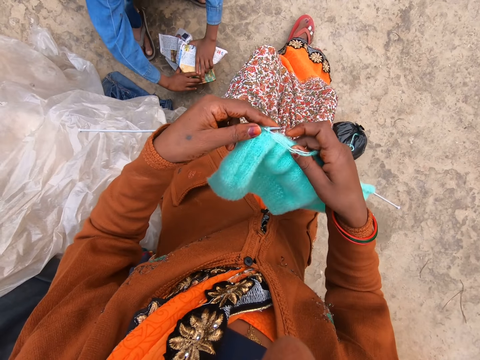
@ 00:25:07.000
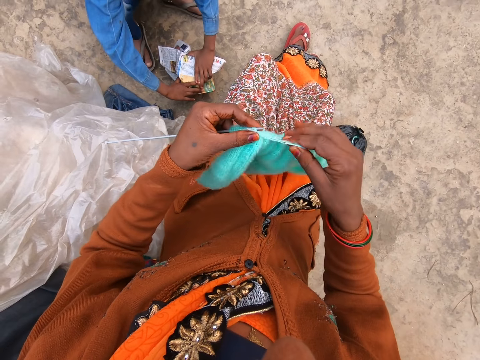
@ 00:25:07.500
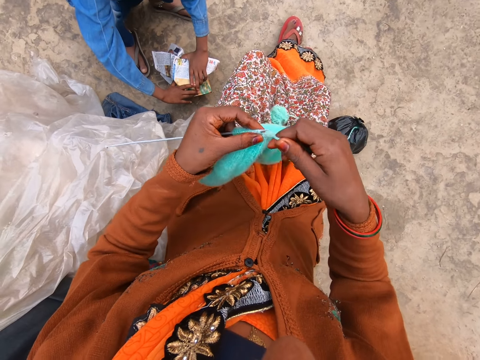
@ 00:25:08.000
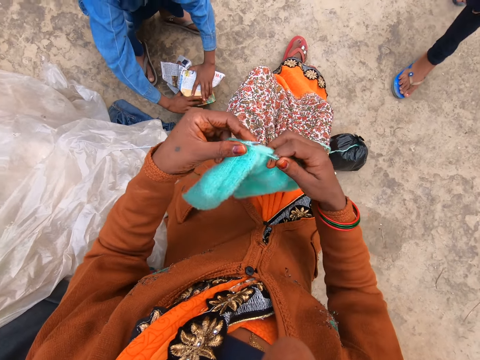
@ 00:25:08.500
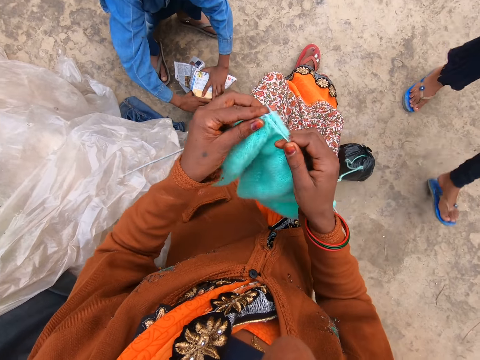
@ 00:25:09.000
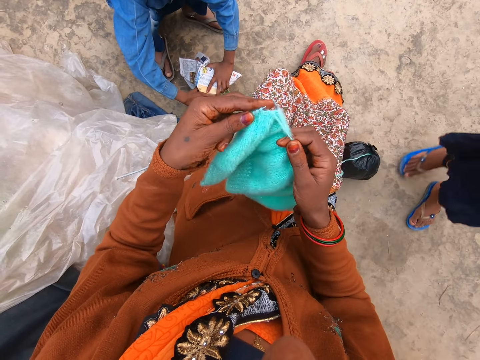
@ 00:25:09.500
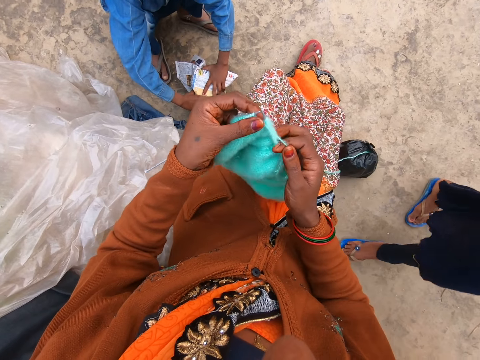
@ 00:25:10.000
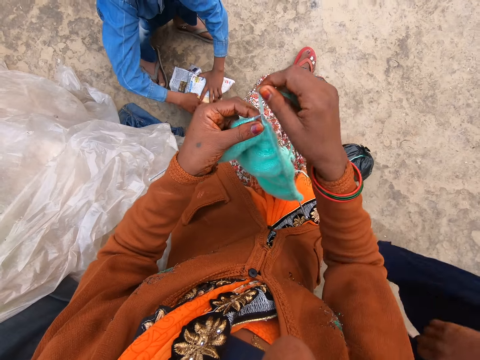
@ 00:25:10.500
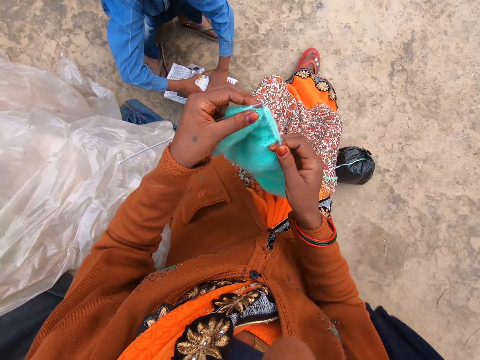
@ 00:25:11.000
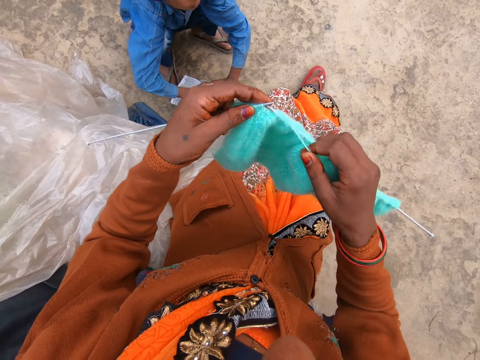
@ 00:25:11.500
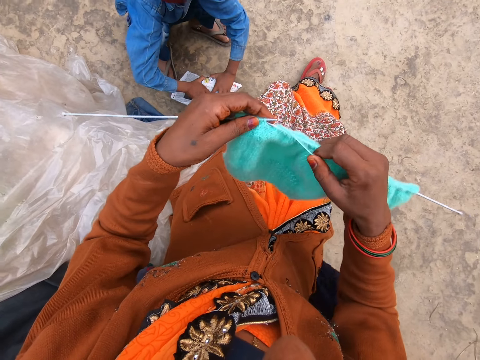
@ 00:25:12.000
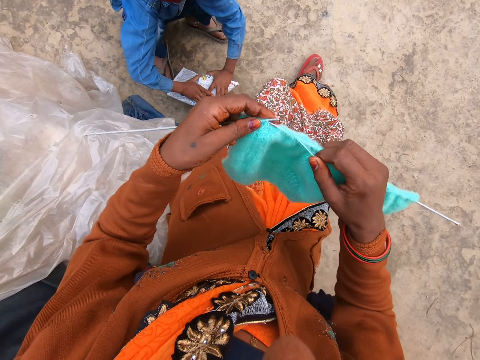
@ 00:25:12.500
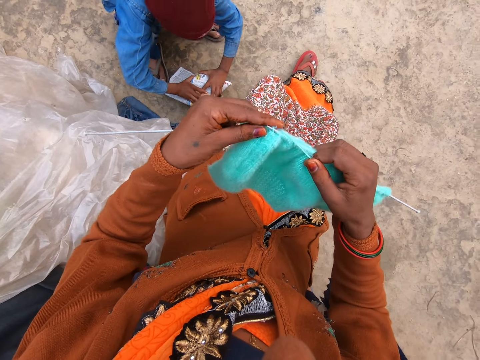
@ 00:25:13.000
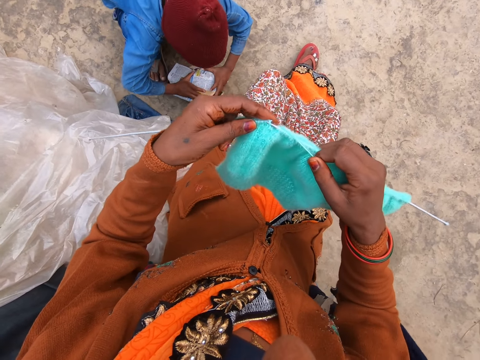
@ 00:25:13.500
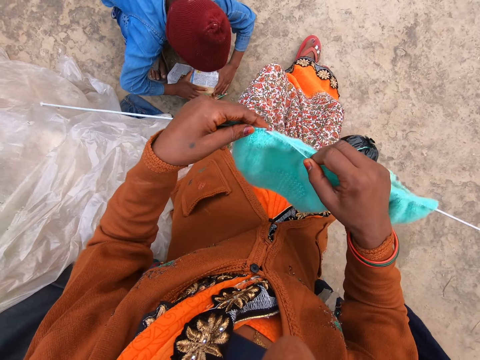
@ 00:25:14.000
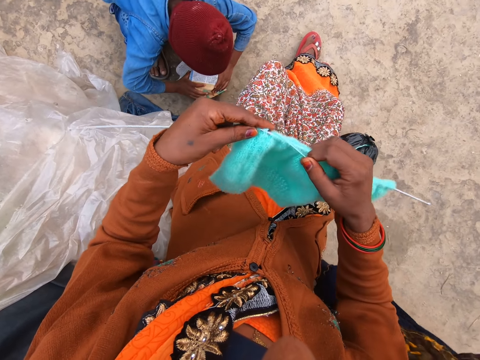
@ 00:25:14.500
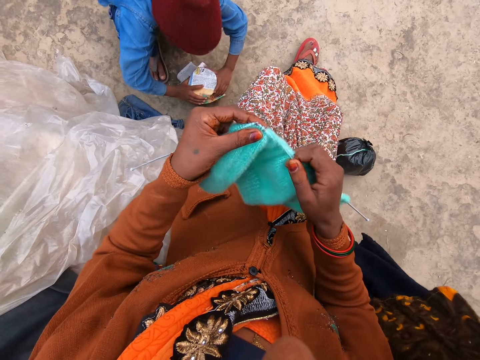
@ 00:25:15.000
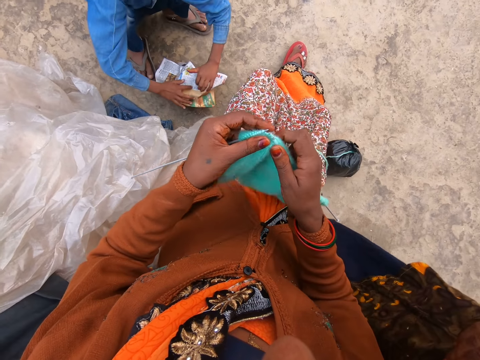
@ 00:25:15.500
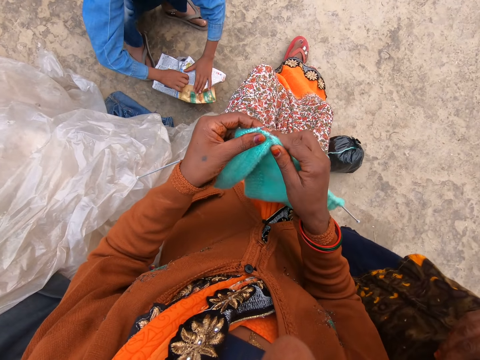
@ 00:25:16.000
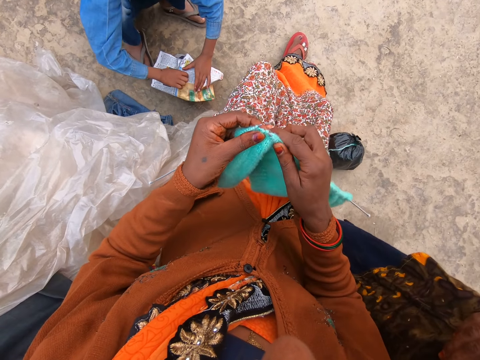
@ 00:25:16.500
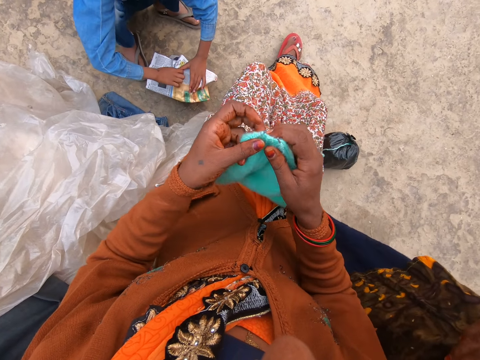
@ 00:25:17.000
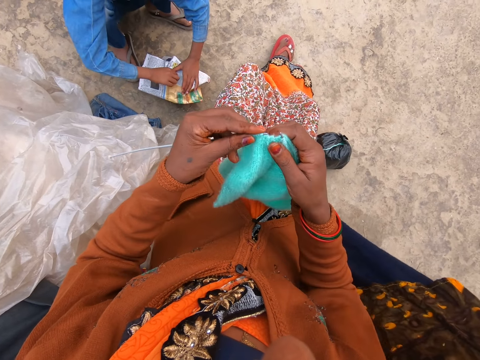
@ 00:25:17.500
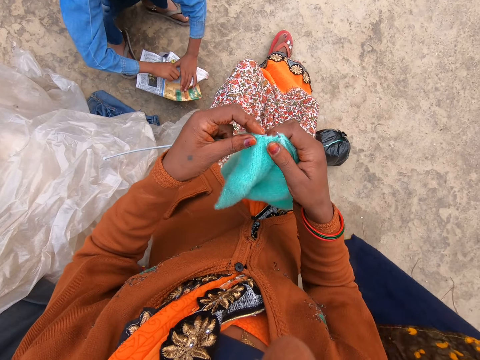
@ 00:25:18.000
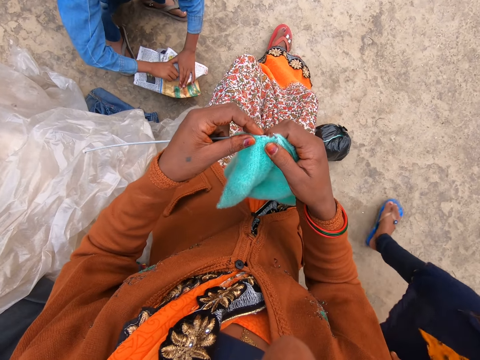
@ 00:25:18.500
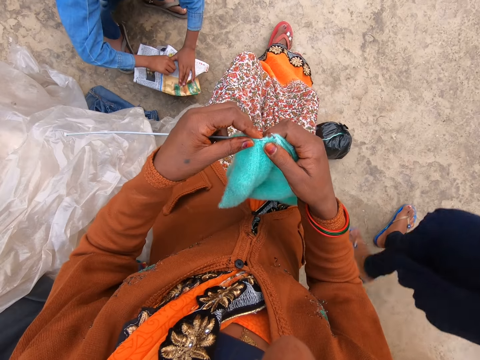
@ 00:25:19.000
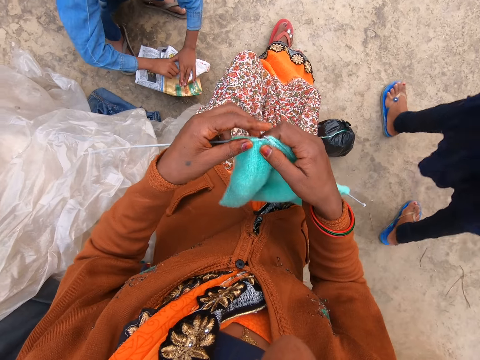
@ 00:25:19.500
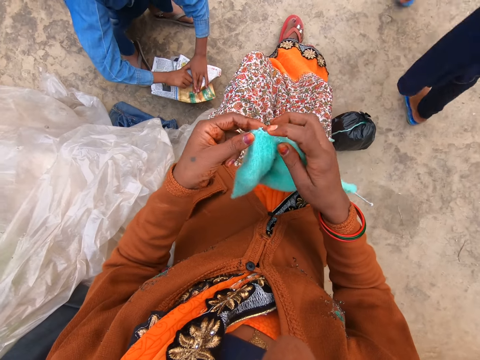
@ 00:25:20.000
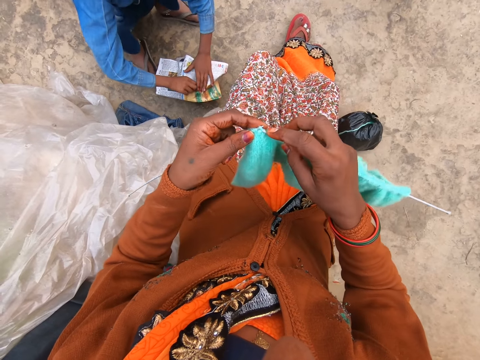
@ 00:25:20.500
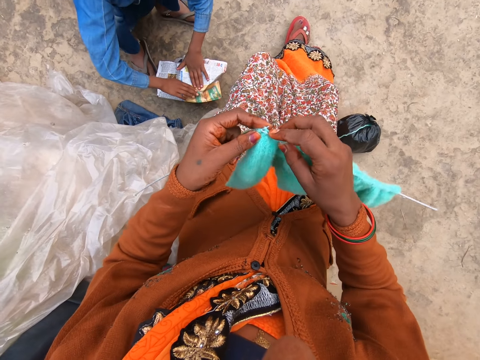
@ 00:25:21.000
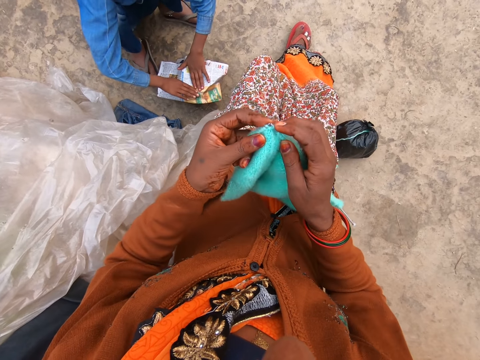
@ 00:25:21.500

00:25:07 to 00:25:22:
The woman walks towards the camera wearer and stands next to the camera wearer. The boy speaks to the woman. The woman walks away.

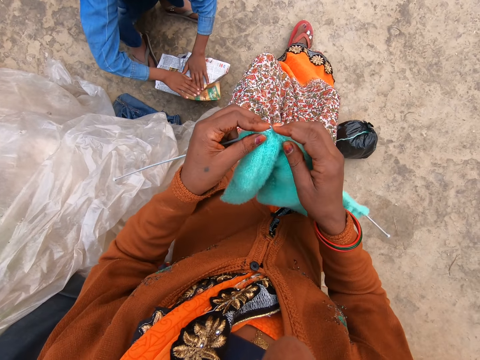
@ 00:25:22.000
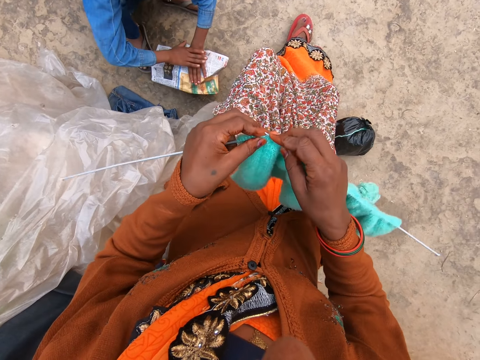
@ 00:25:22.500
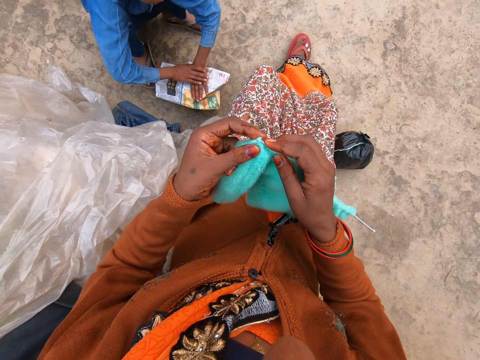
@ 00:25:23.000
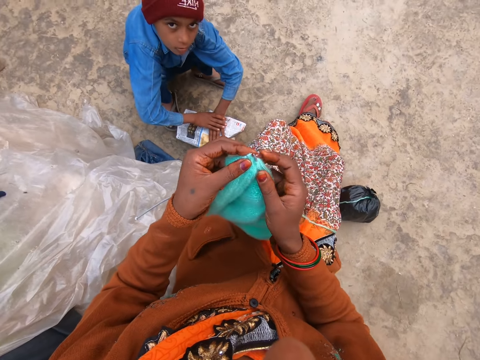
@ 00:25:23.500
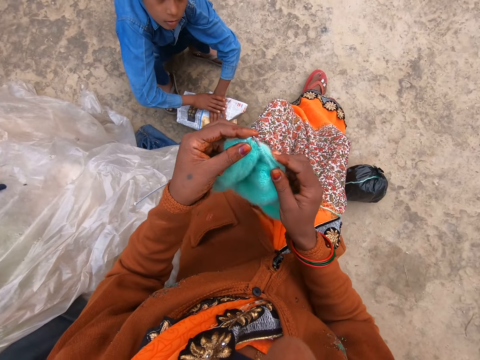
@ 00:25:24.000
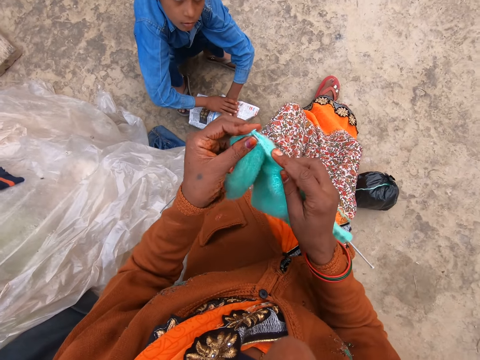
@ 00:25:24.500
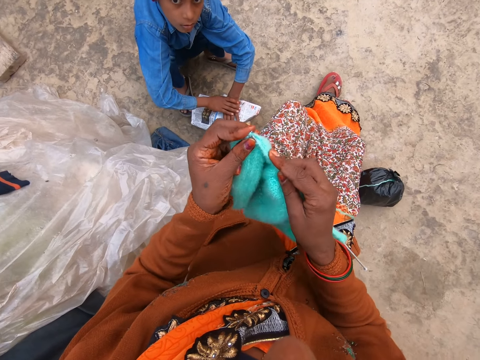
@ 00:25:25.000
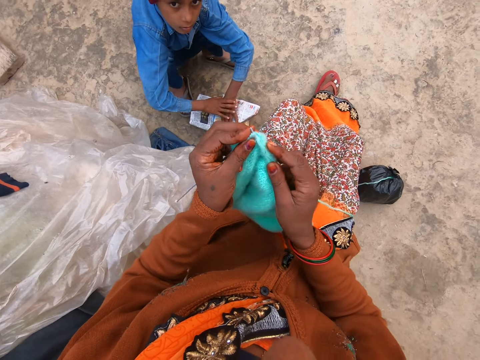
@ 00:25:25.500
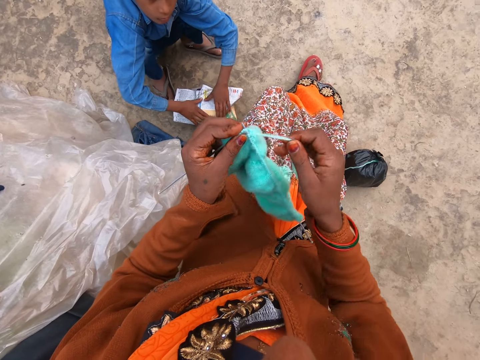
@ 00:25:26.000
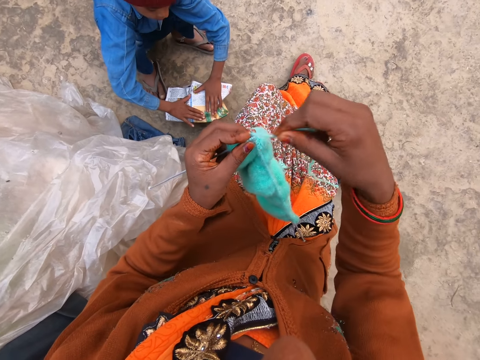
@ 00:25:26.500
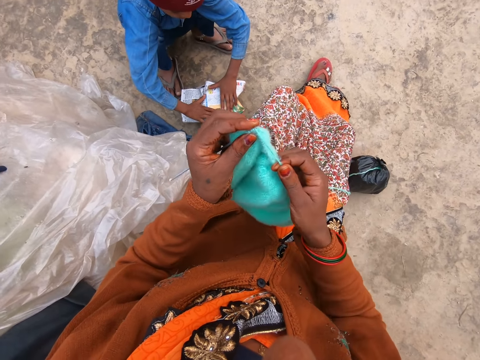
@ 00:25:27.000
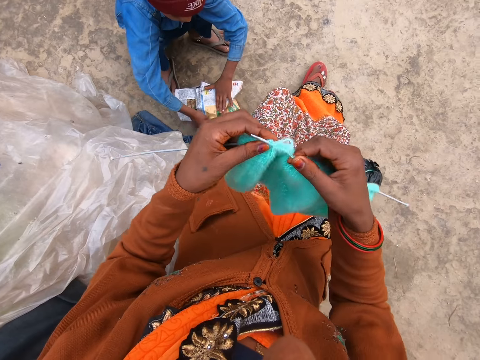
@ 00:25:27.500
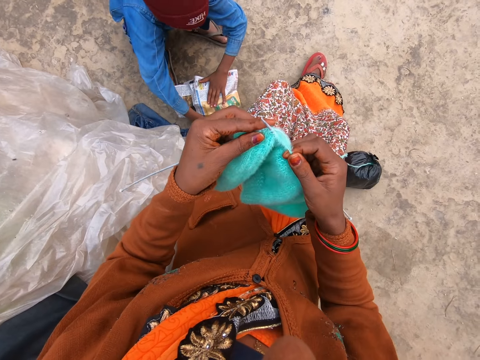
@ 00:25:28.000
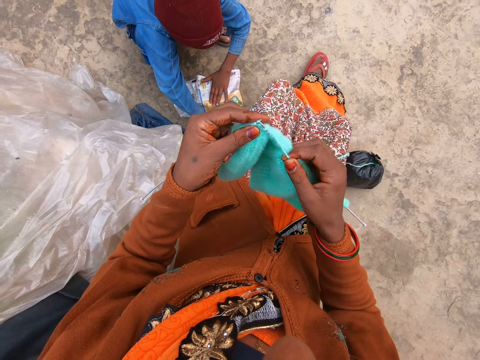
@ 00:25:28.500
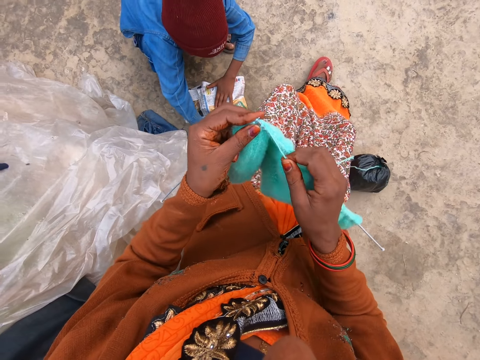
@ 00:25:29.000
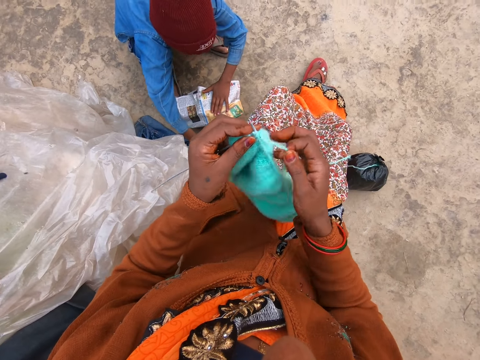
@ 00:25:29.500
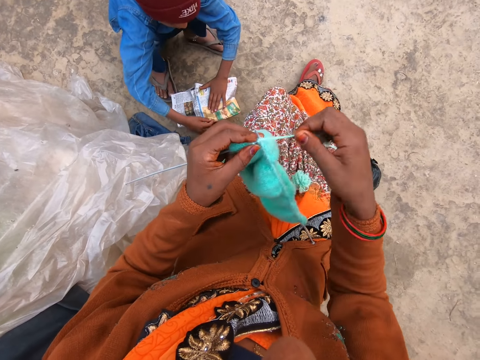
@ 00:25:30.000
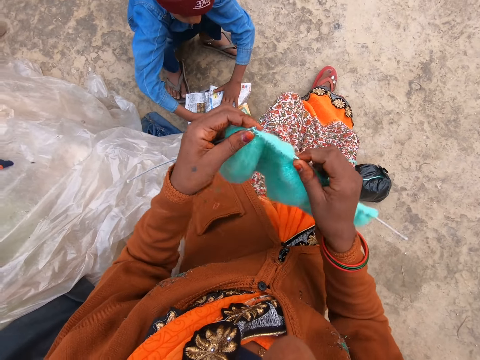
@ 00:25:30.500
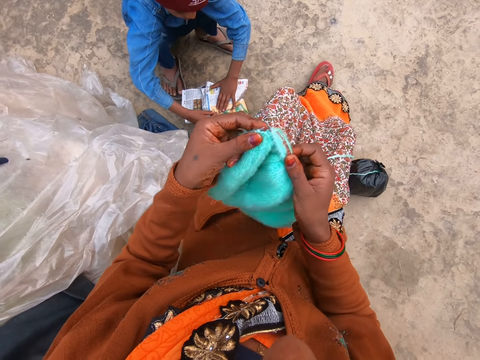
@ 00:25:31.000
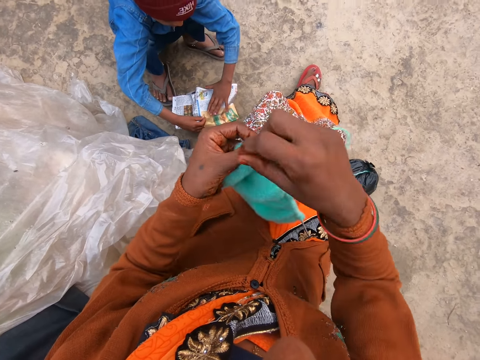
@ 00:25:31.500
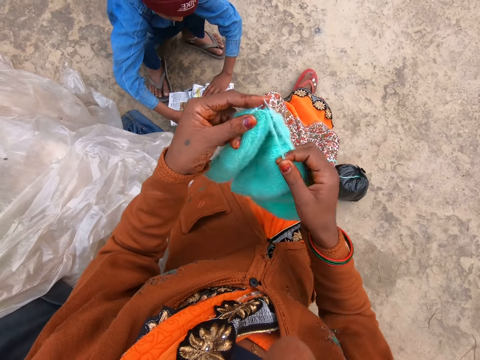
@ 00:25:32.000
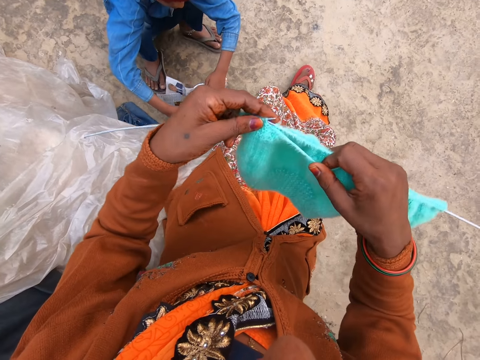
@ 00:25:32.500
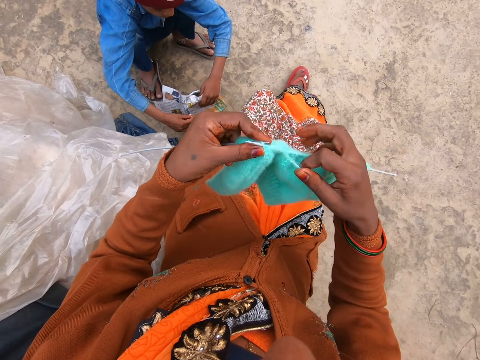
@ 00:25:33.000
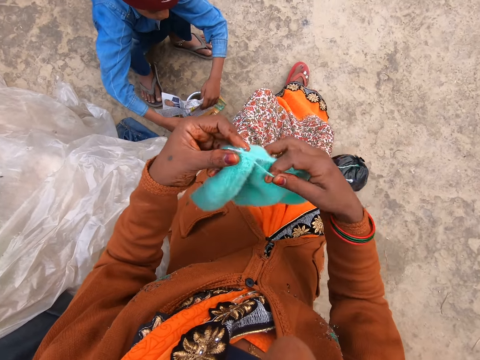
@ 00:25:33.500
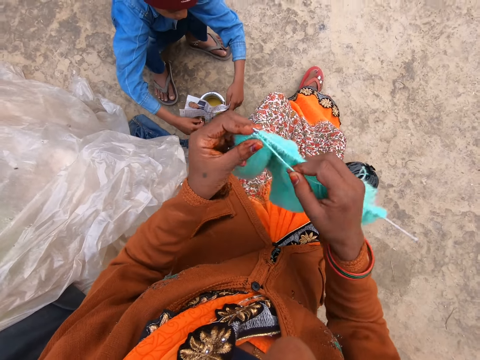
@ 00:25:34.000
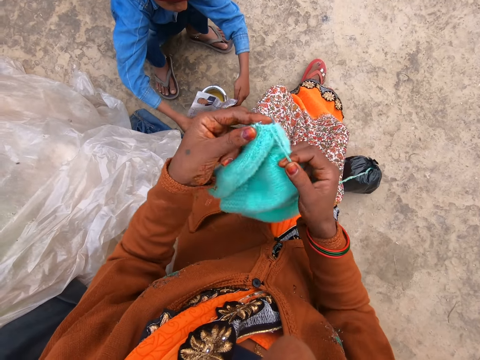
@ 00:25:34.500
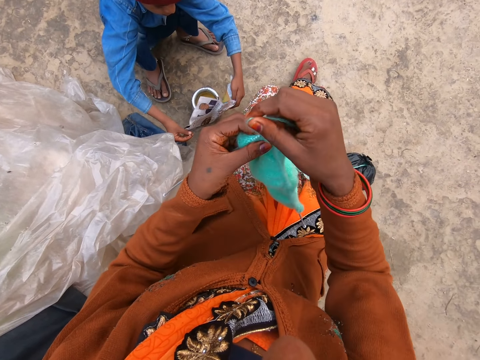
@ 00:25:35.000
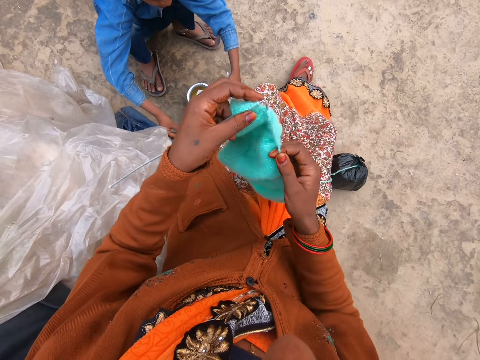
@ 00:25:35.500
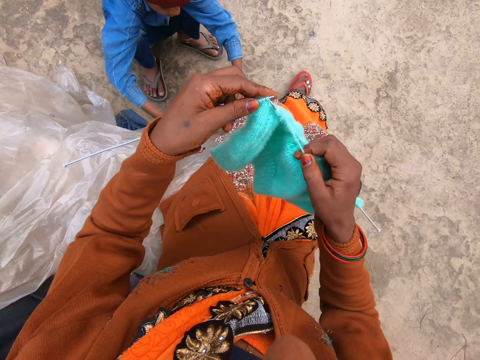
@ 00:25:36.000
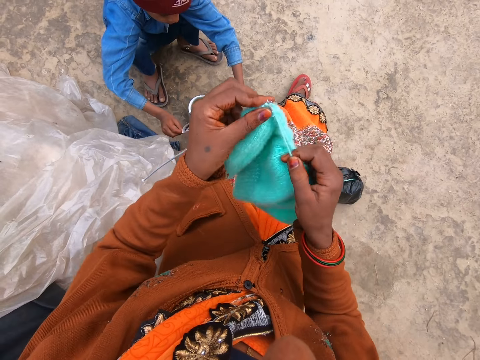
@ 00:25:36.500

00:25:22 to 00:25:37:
The camera wearer speaks to the boy. The boy opens the newspaper from the pot with his left hand.
